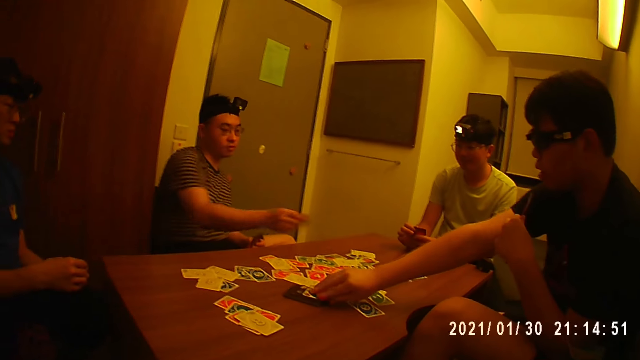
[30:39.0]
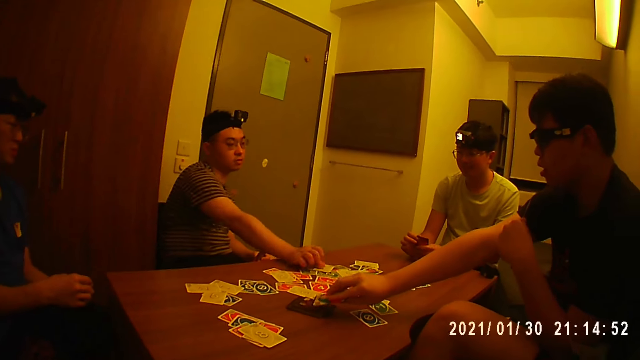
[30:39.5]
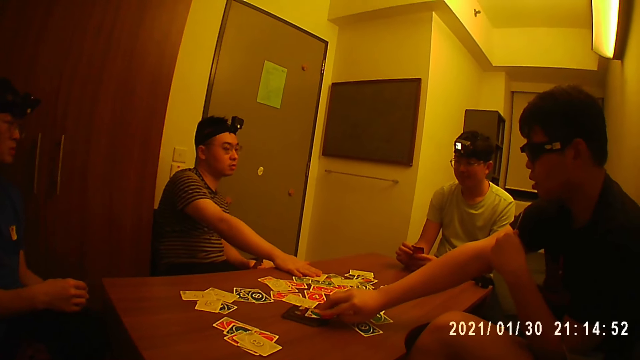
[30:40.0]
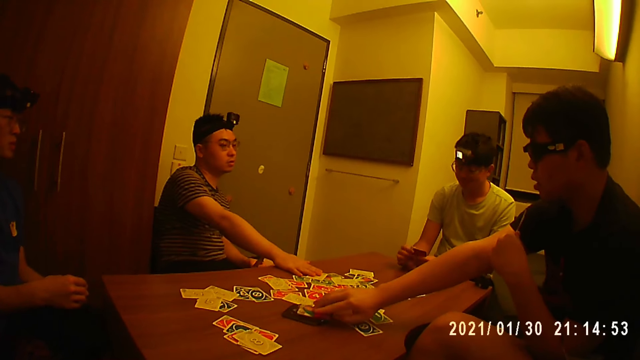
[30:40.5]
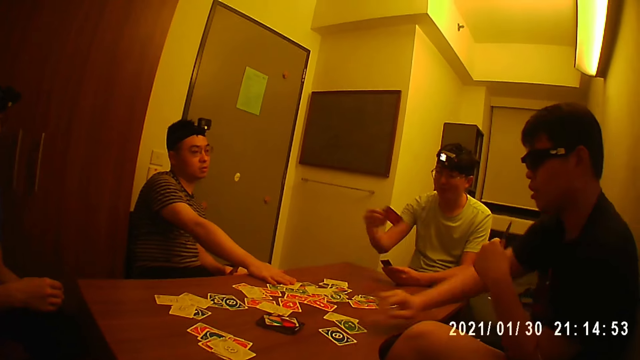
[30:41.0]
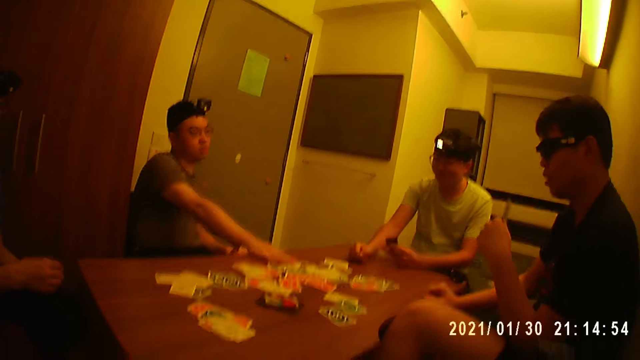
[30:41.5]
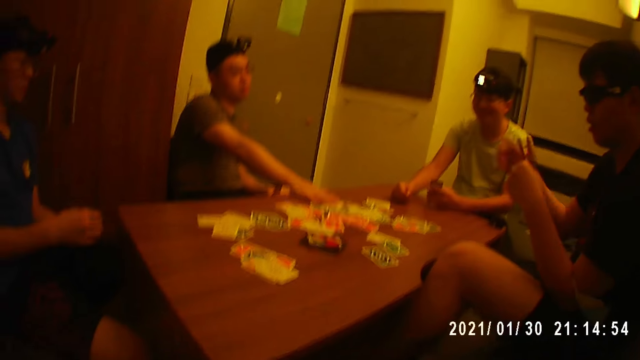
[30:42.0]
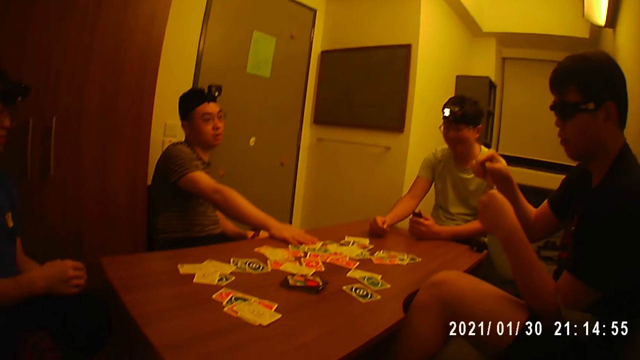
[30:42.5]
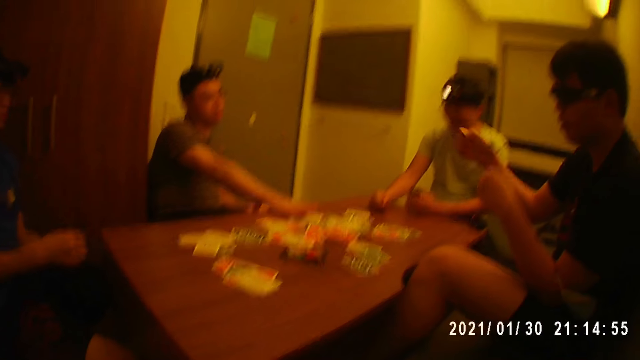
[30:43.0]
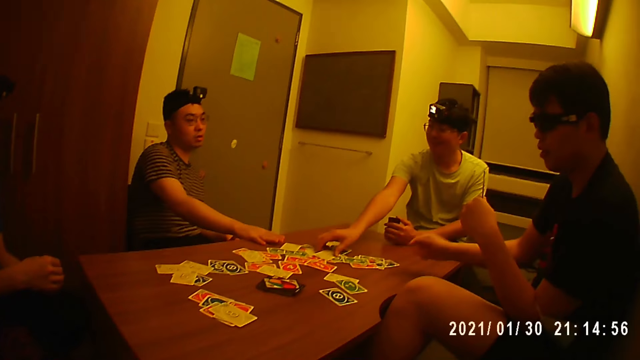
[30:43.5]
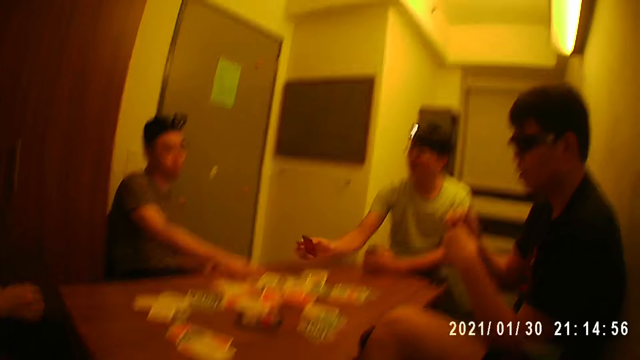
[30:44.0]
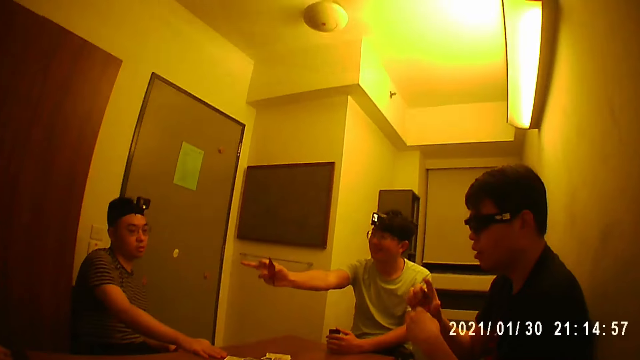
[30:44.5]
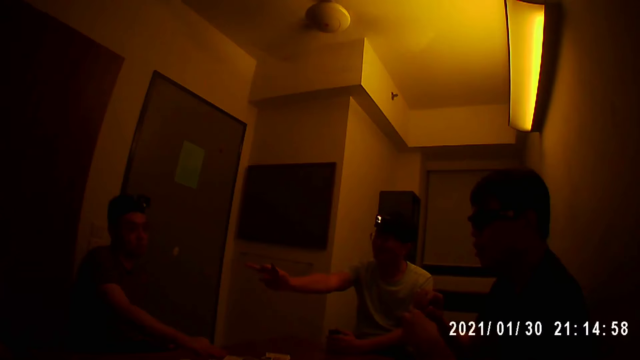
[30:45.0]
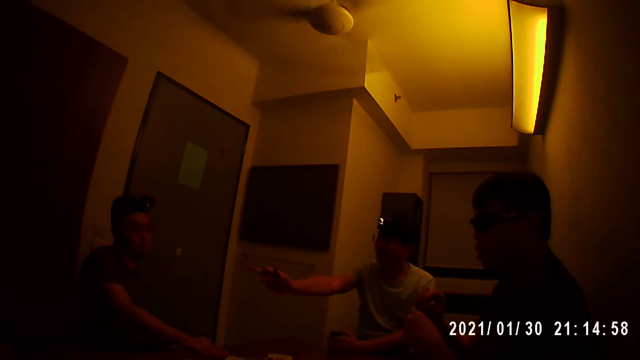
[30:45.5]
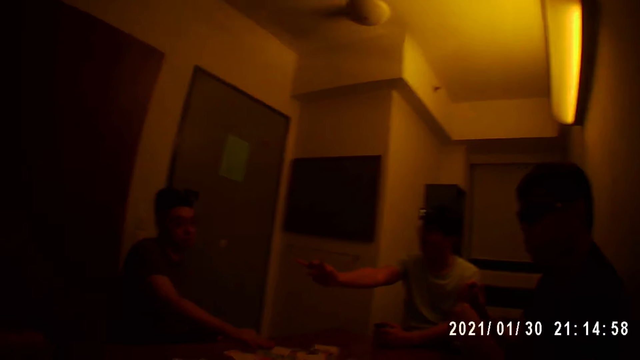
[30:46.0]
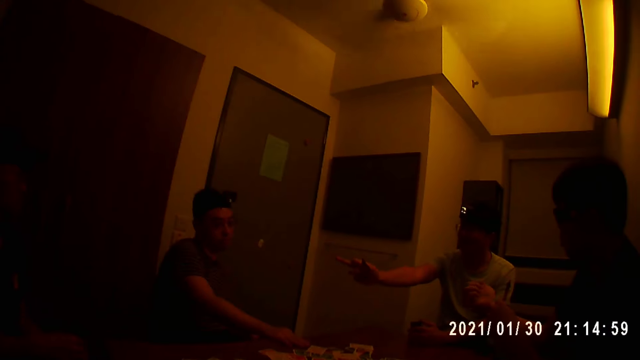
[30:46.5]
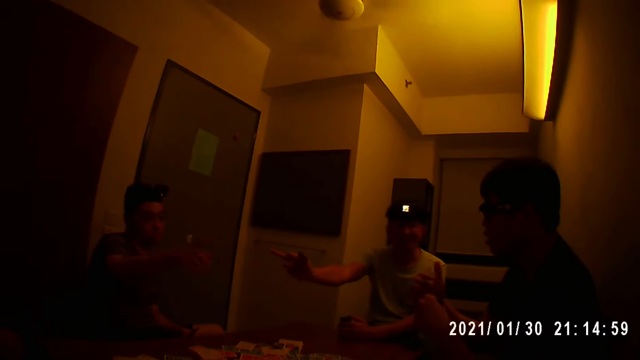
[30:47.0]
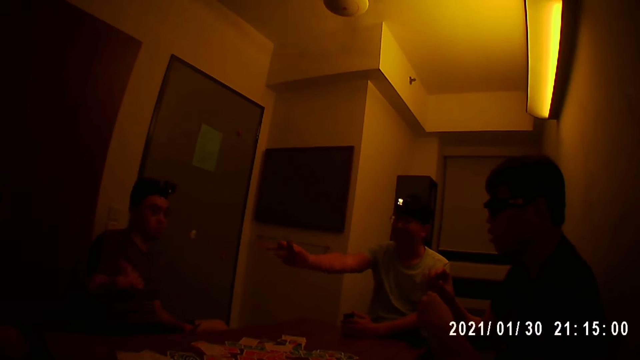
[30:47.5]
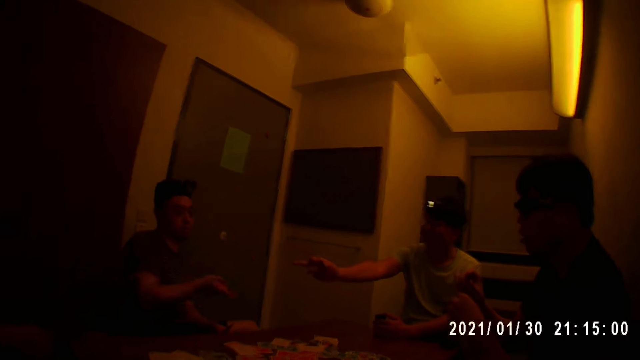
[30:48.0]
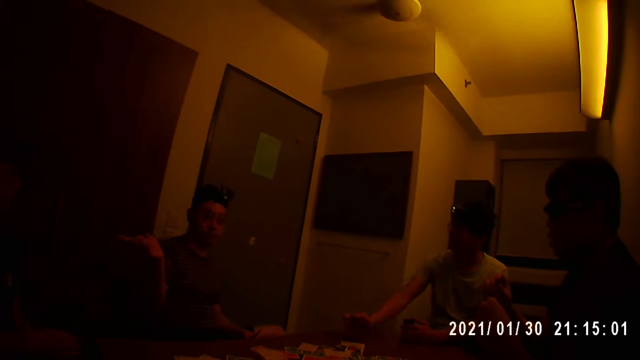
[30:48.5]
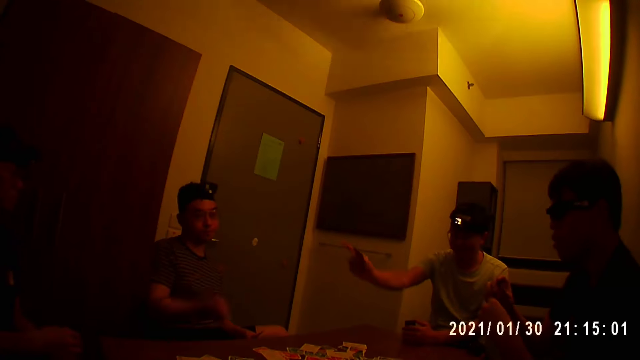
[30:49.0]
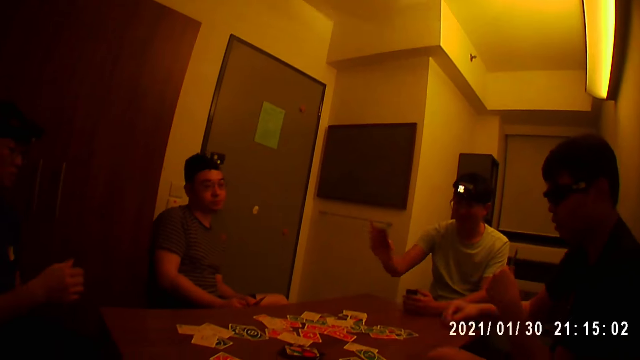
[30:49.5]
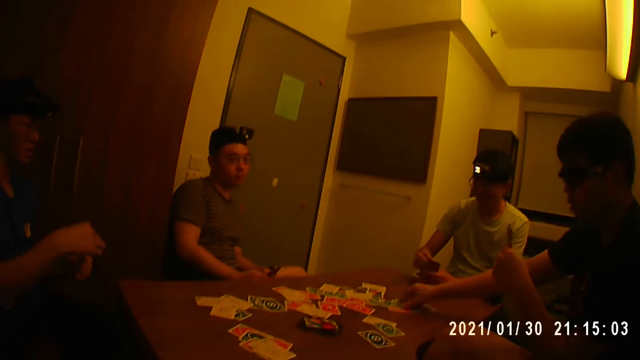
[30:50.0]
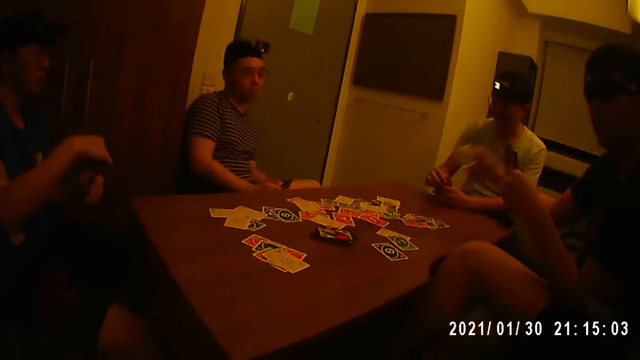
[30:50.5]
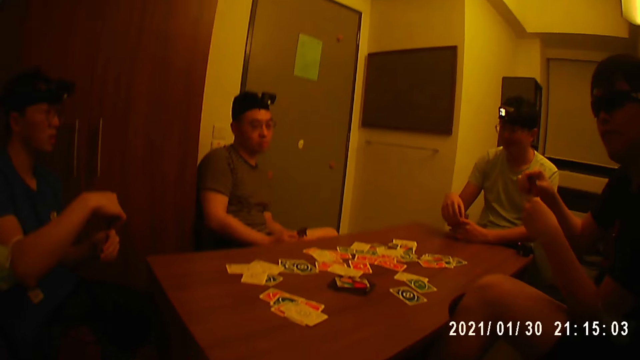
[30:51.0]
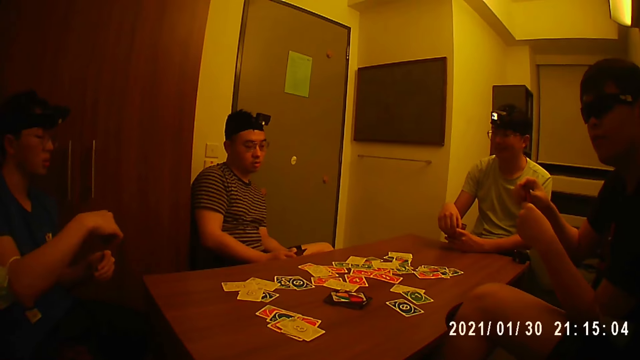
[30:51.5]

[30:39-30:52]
A man drops a card on the table with his right hand. Another man drops the card on the table with his right hand. A third man drops a card on the table with his right hand. The second man places his right hand on the table, picks a card from his left hand, and drops the card on the table with his right hand. The third man picks the card from the table with his right hand. The second man arranges the cards in his left hand with his right hand. The third man points to the first man with his right hand. The first man gestures with his right hand. The first man points at a fourth man. The third man passes the card to his left hand. The second man picks a card from the table with his right hand, touches cards on the table, and passes the card to his left hand.

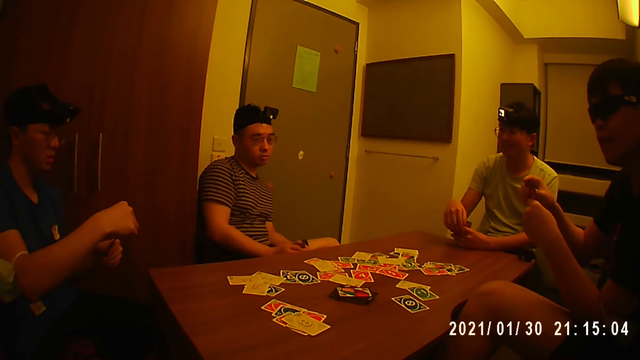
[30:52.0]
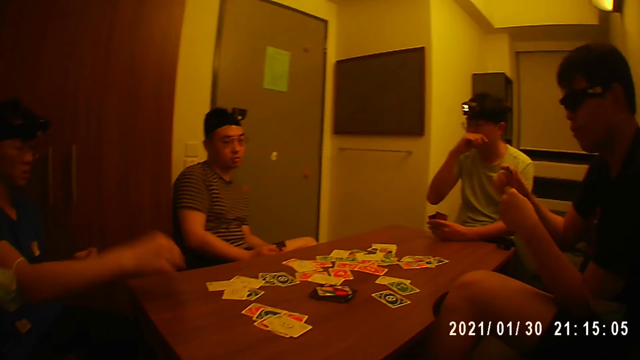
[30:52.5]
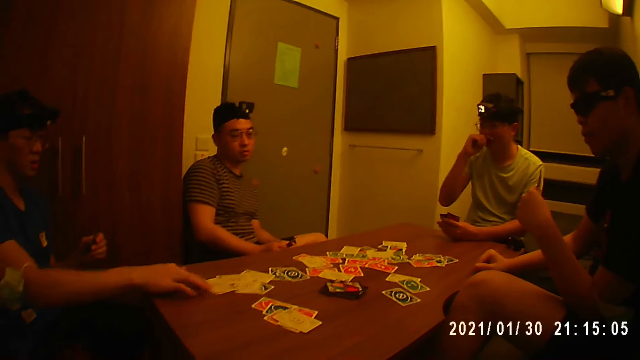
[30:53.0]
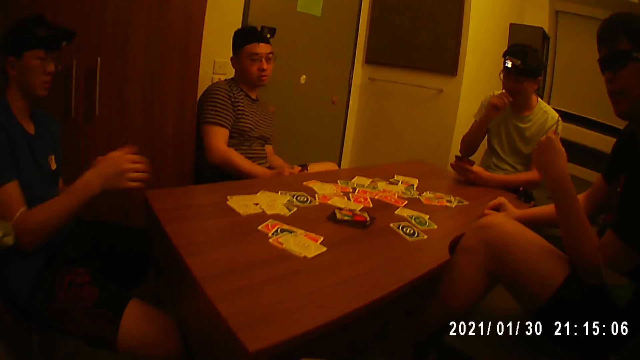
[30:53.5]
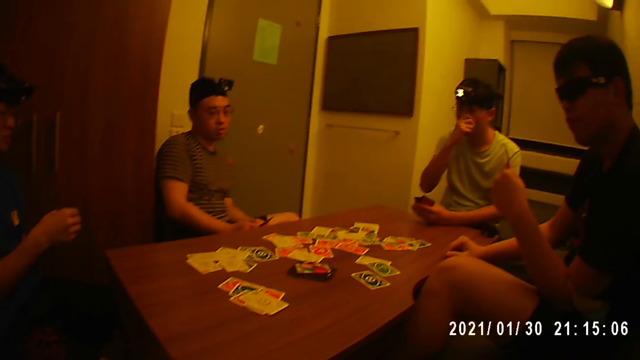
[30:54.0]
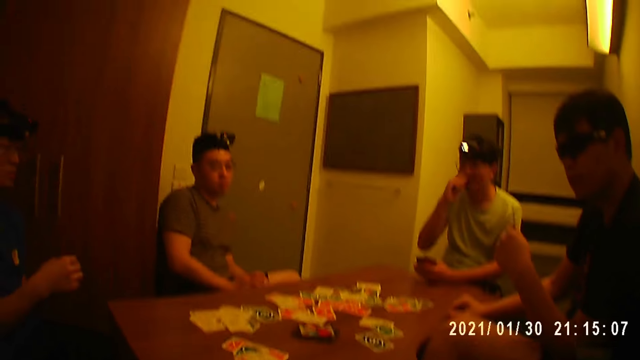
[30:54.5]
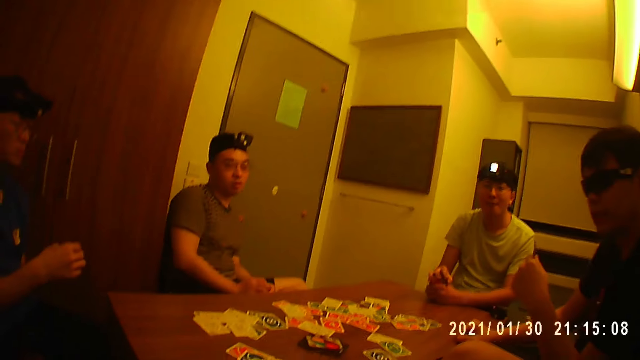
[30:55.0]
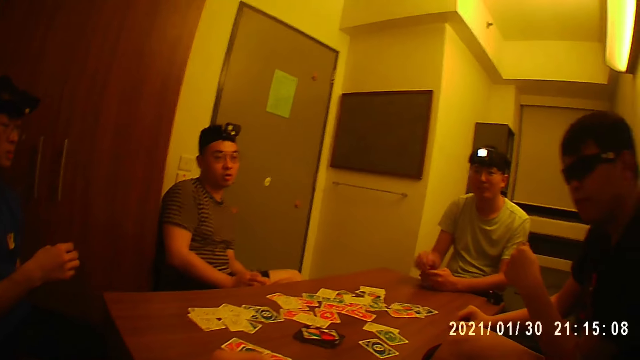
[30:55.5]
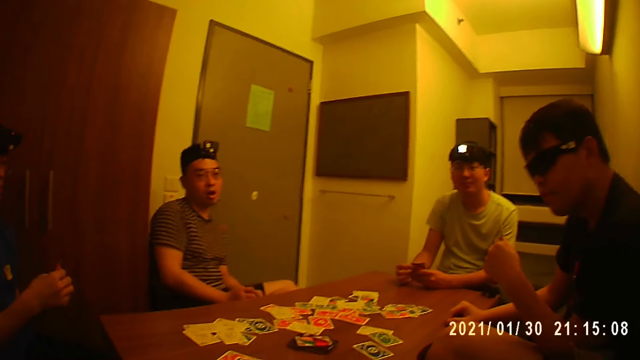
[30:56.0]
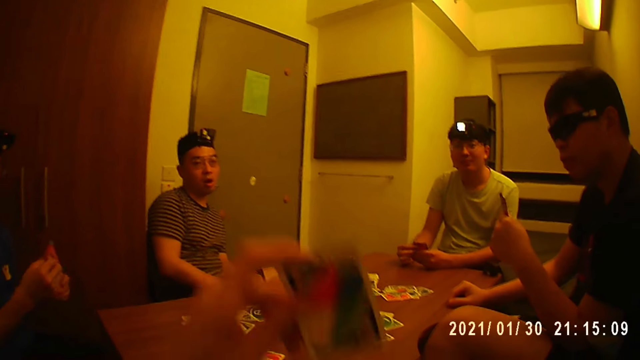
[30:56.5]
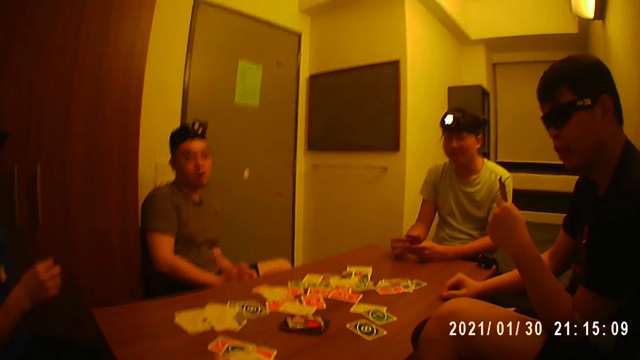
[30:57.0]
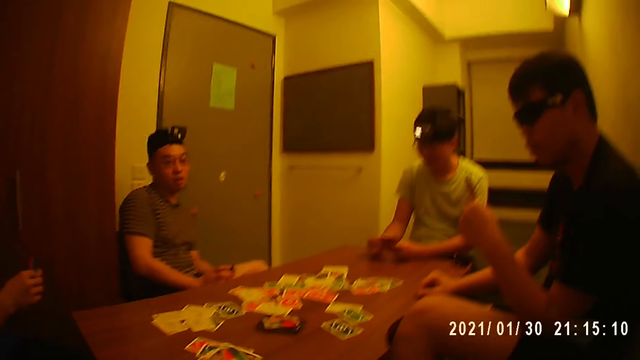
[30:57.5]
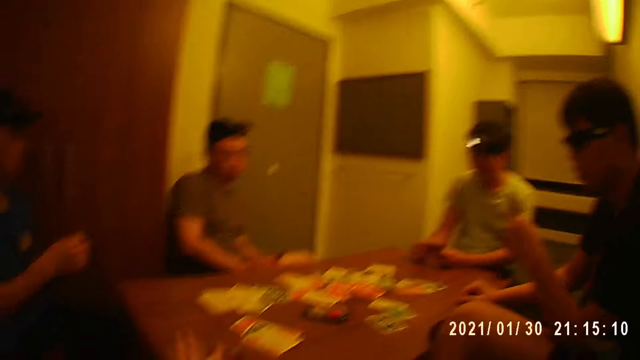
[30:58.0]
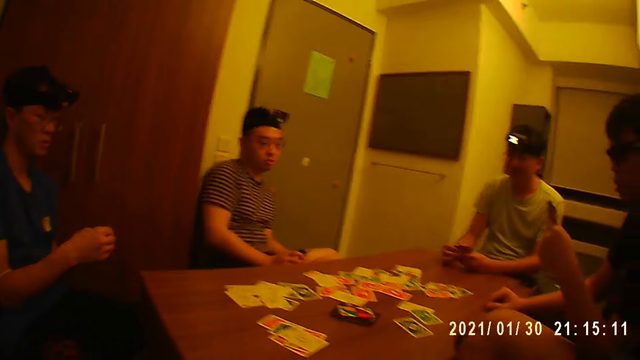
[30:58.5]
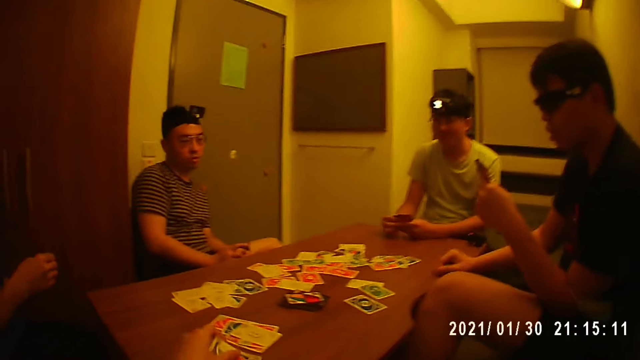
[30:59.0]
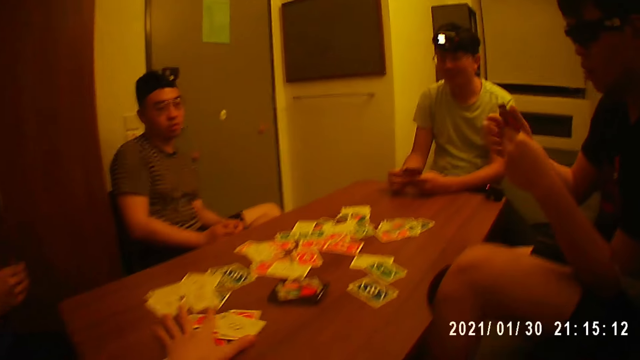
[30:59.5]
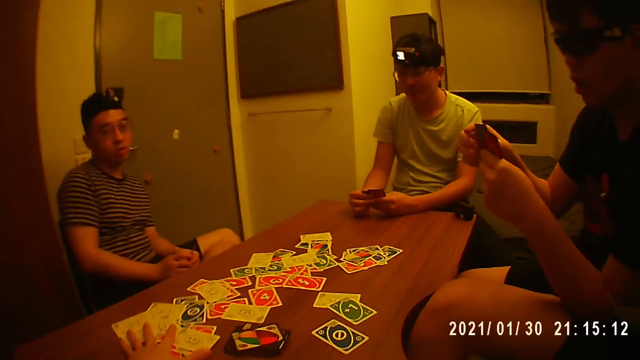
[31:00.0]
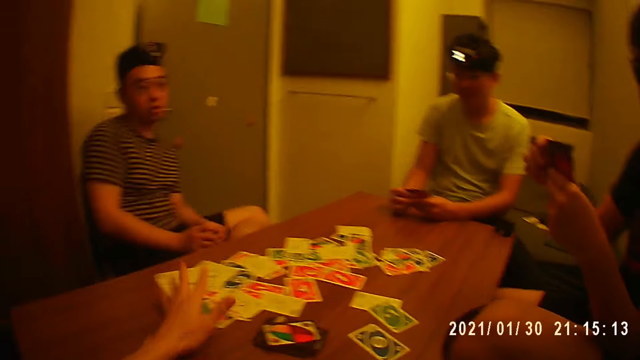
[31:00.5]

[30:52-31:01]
A man touches his nose with his right hand. Another man arranges the cards in his left hand with his right hand, drops a card on the table with his right hand, and pushes a card on the table. A third man places his right hand on the table. The second man picks a card from the pack of cards on the table with his right hand. The first man holds the cards in his left hand with his right hand. The camera wearer drops a card on the table with his left hand. He moves the cards on the table with his left hand. The third man picks a card from his left hand.
